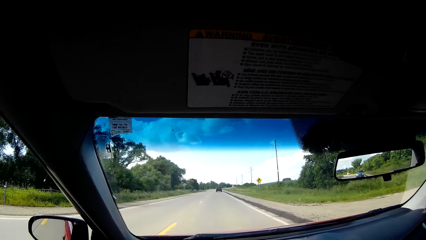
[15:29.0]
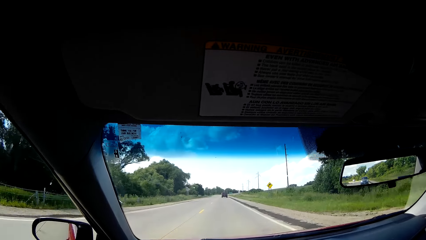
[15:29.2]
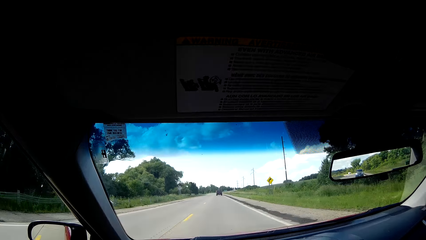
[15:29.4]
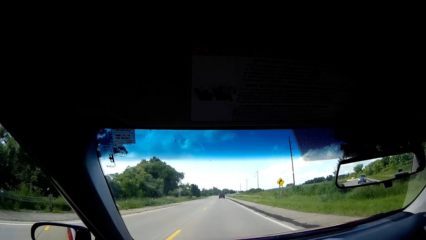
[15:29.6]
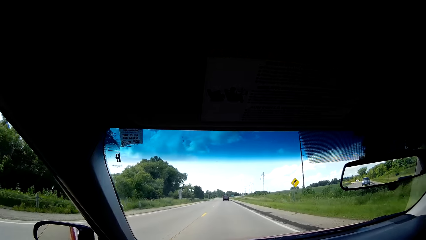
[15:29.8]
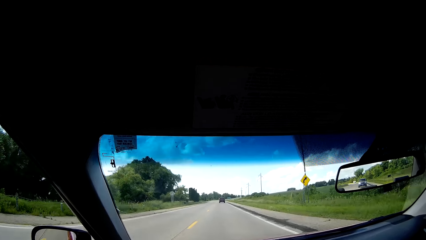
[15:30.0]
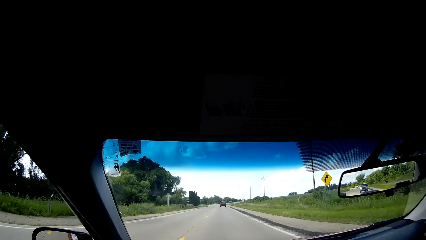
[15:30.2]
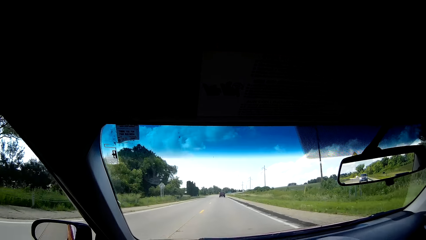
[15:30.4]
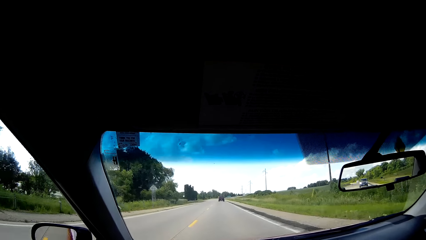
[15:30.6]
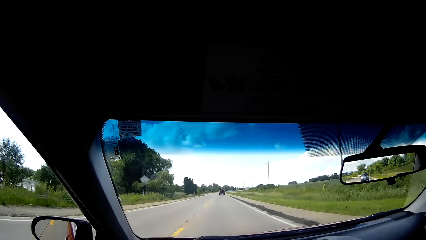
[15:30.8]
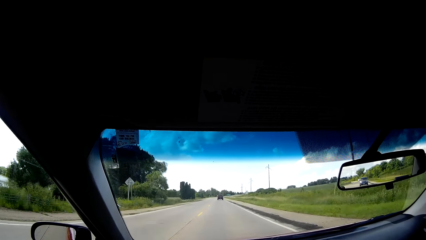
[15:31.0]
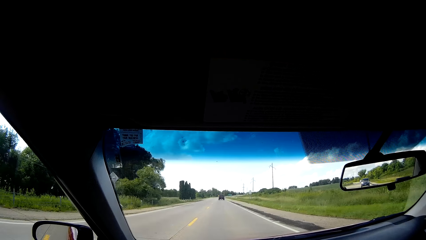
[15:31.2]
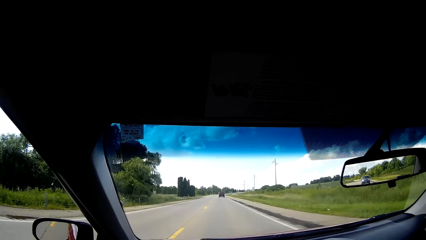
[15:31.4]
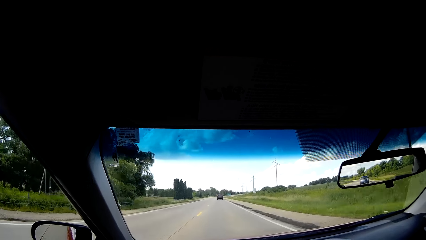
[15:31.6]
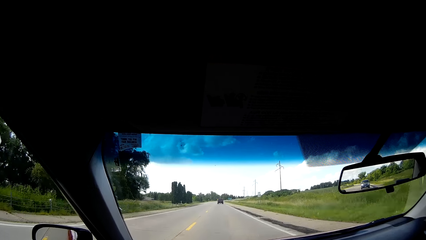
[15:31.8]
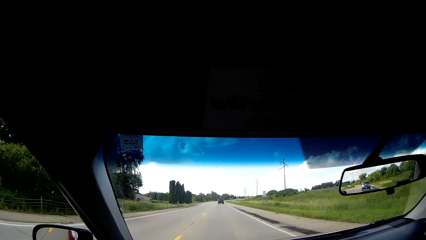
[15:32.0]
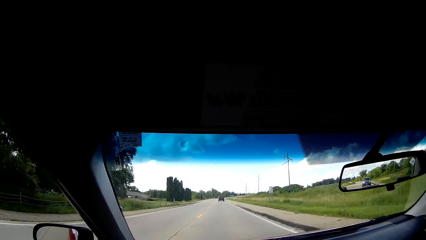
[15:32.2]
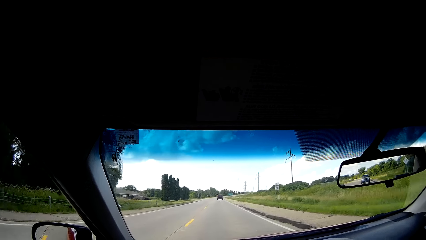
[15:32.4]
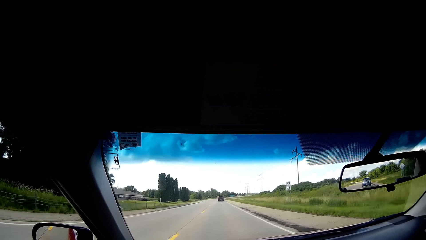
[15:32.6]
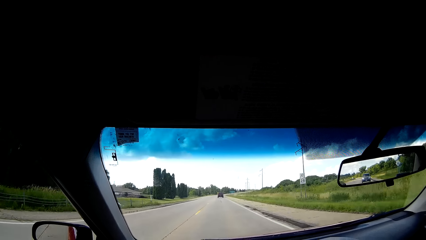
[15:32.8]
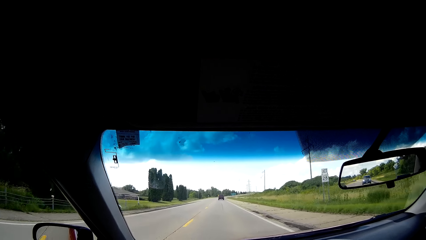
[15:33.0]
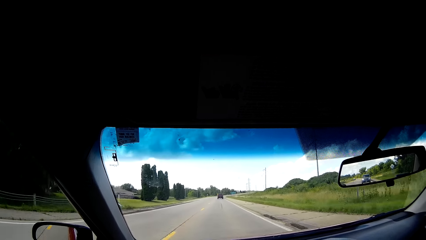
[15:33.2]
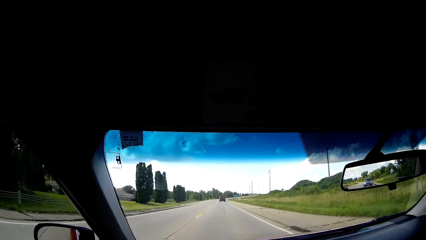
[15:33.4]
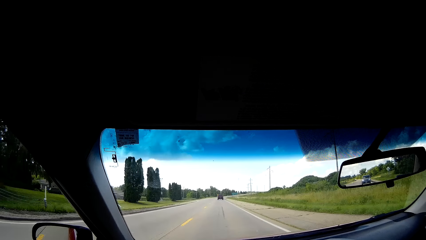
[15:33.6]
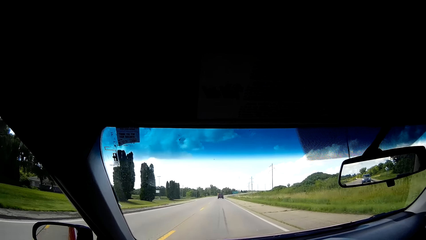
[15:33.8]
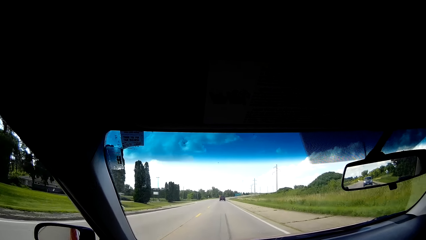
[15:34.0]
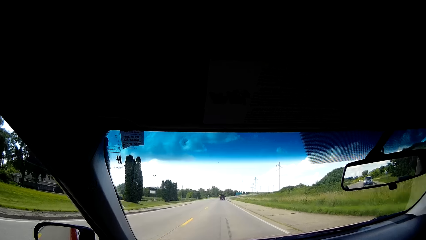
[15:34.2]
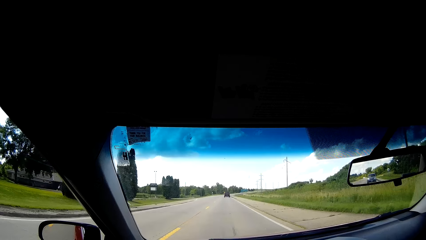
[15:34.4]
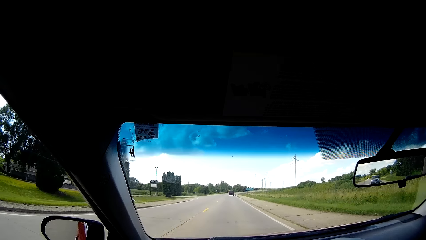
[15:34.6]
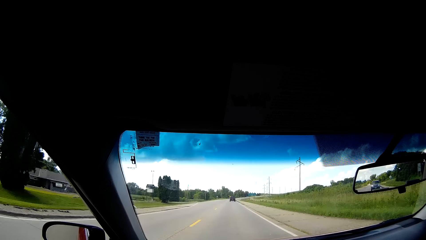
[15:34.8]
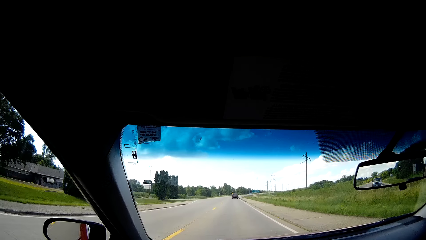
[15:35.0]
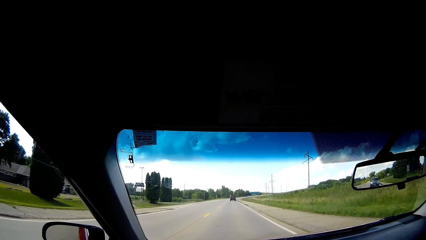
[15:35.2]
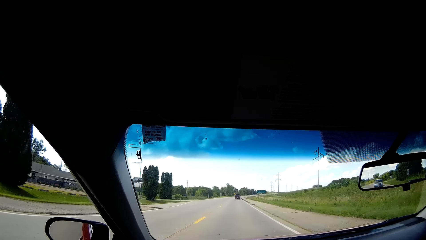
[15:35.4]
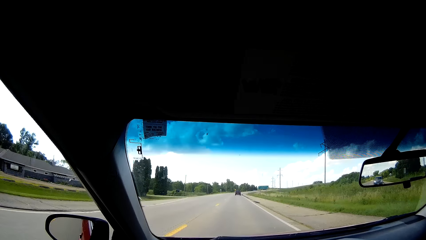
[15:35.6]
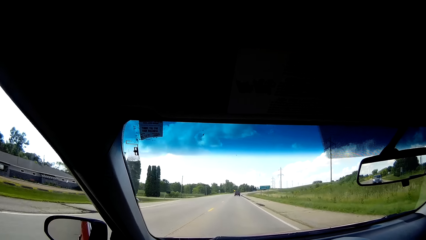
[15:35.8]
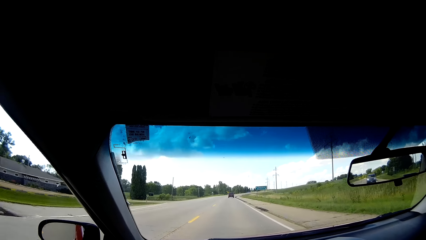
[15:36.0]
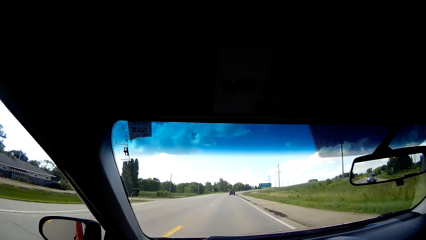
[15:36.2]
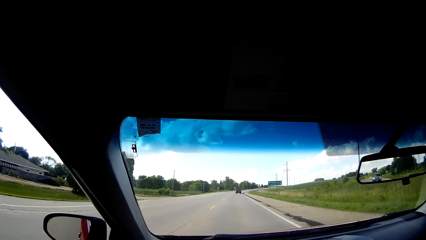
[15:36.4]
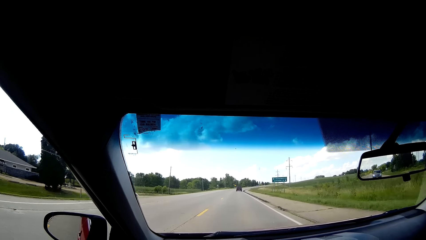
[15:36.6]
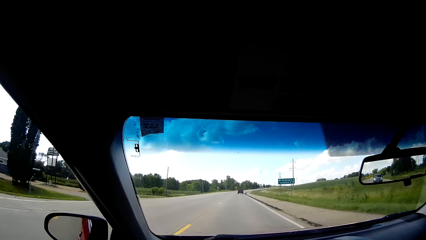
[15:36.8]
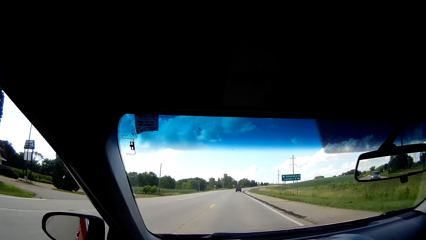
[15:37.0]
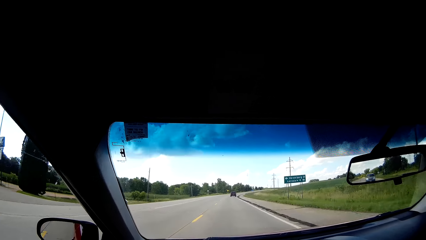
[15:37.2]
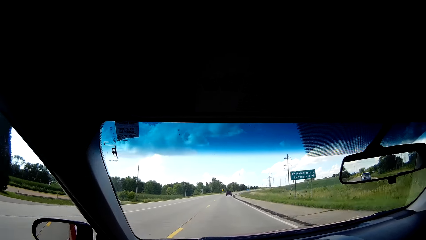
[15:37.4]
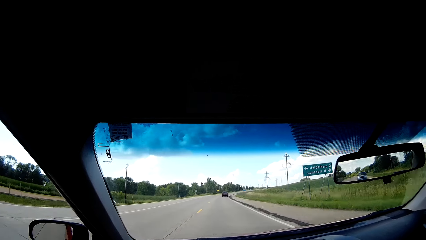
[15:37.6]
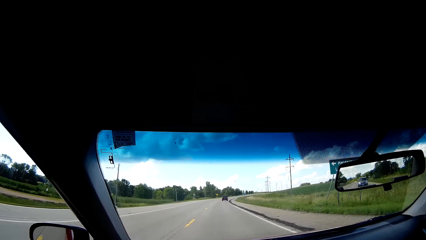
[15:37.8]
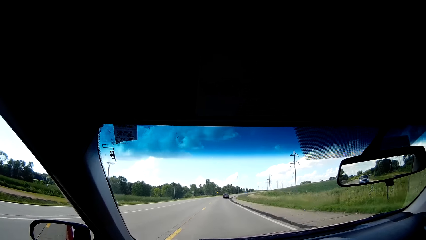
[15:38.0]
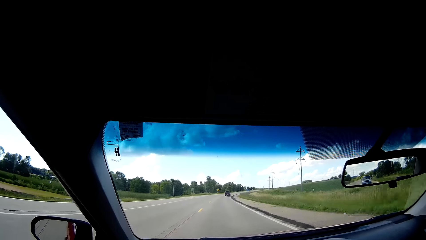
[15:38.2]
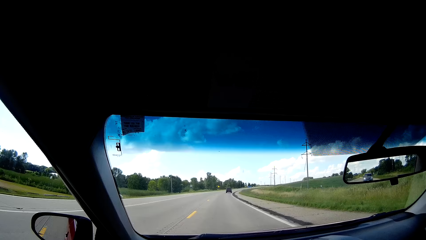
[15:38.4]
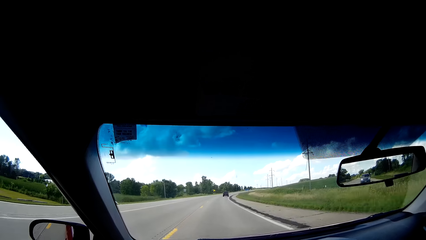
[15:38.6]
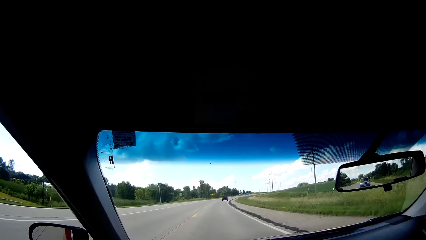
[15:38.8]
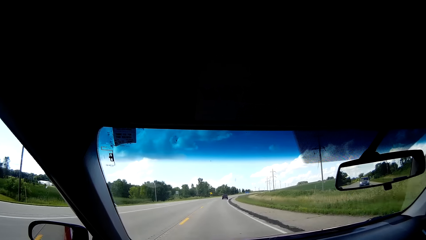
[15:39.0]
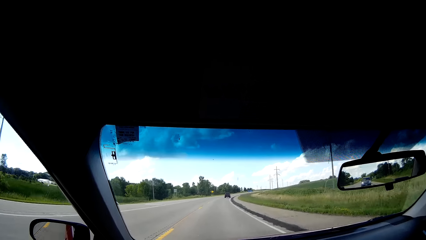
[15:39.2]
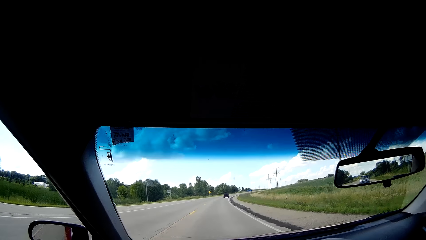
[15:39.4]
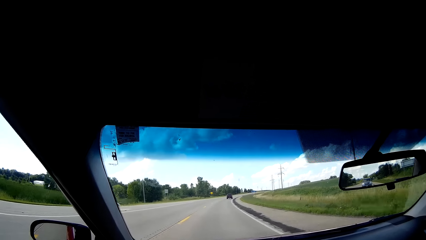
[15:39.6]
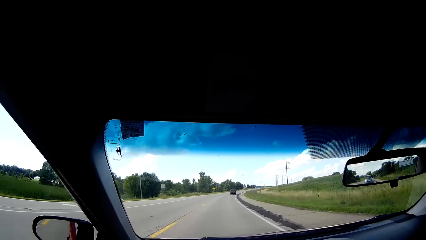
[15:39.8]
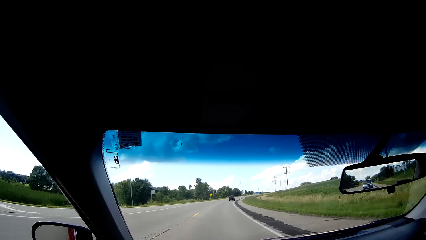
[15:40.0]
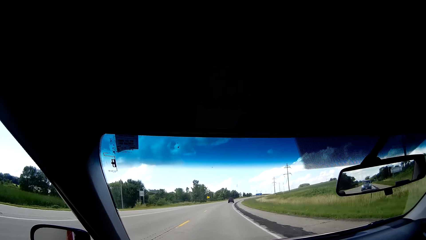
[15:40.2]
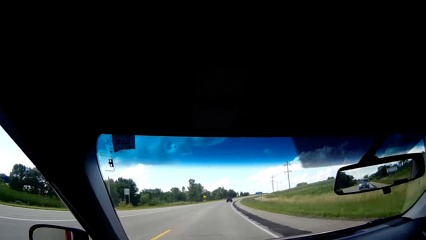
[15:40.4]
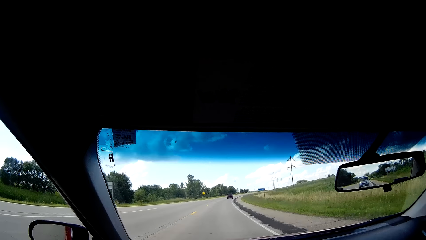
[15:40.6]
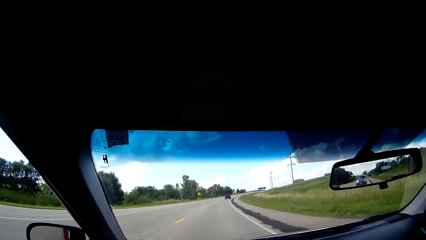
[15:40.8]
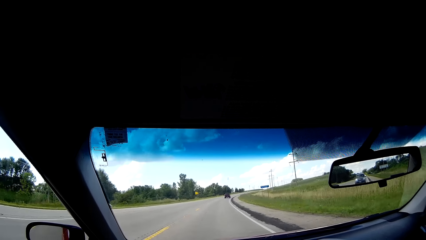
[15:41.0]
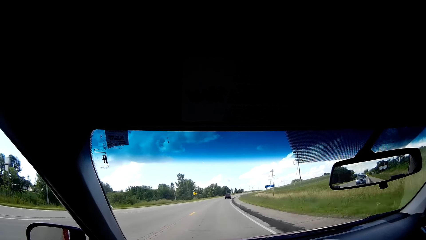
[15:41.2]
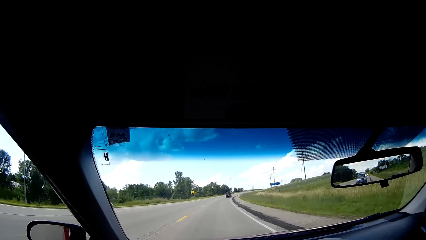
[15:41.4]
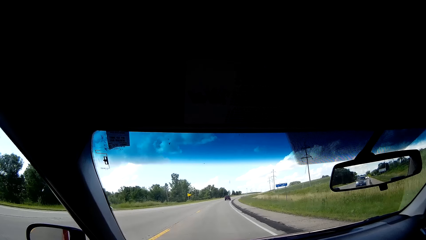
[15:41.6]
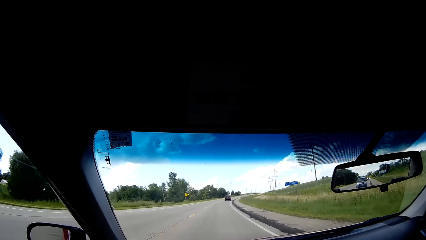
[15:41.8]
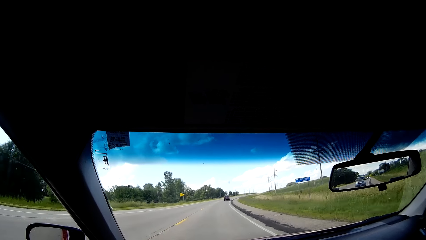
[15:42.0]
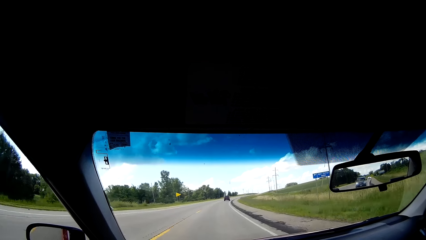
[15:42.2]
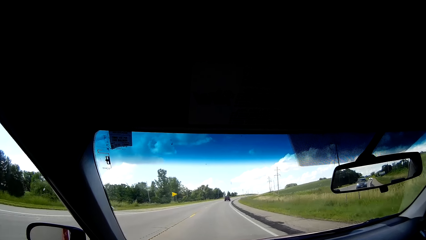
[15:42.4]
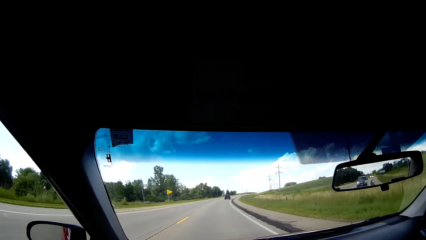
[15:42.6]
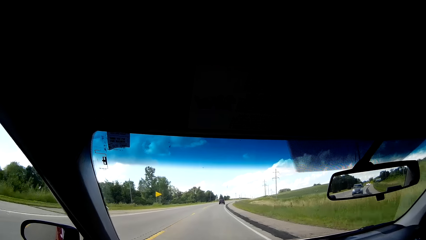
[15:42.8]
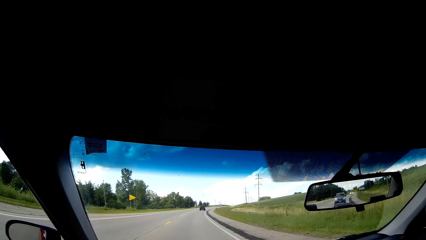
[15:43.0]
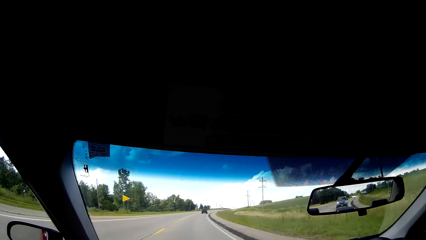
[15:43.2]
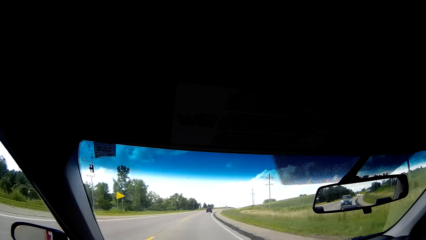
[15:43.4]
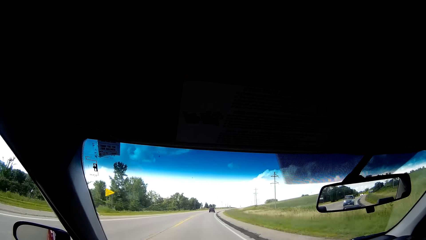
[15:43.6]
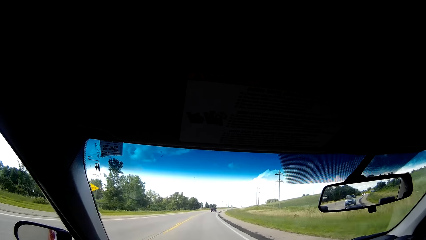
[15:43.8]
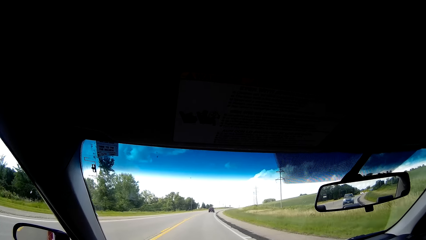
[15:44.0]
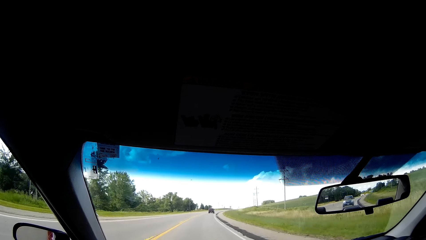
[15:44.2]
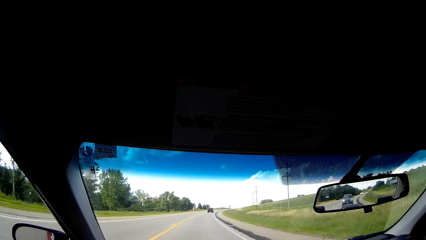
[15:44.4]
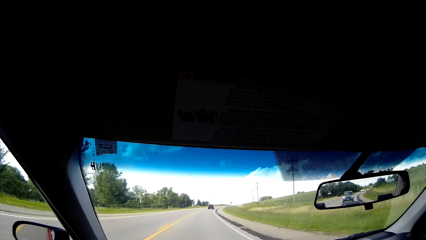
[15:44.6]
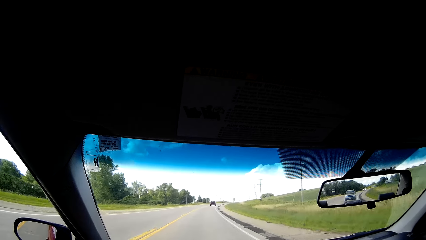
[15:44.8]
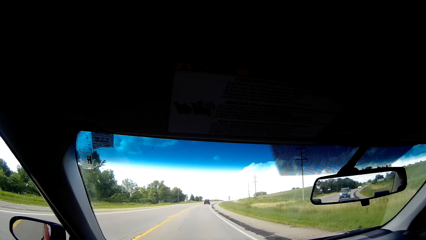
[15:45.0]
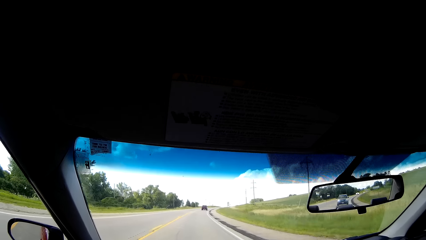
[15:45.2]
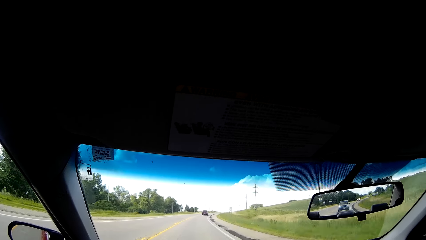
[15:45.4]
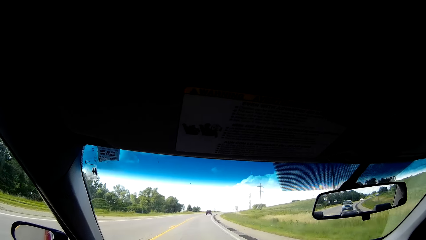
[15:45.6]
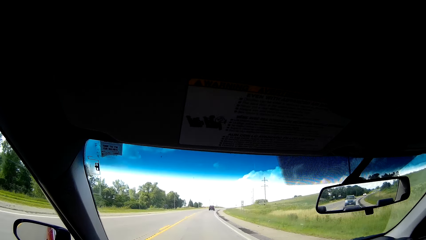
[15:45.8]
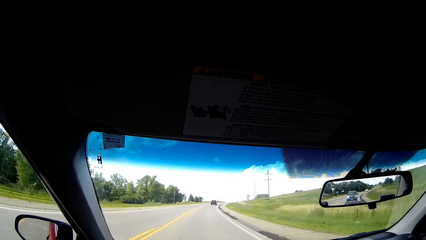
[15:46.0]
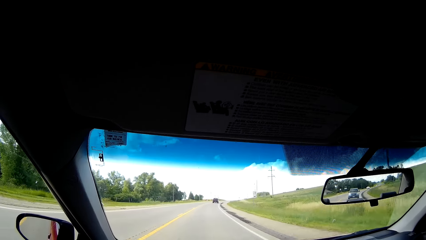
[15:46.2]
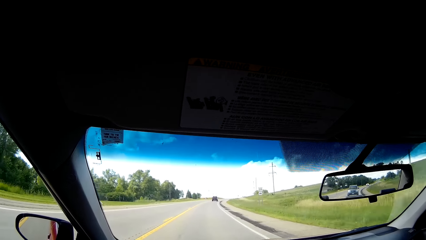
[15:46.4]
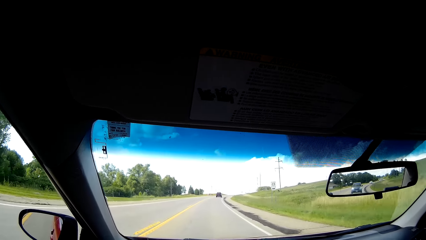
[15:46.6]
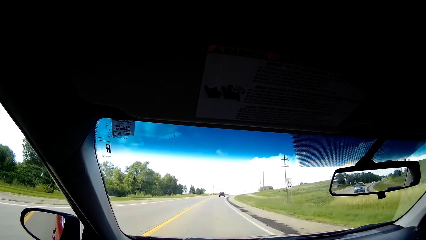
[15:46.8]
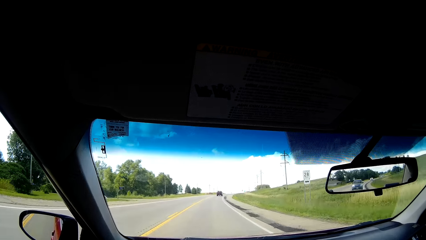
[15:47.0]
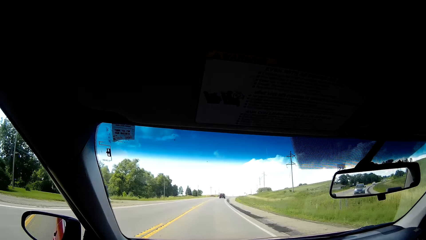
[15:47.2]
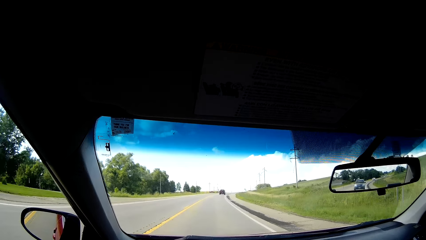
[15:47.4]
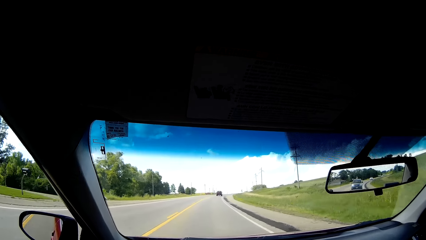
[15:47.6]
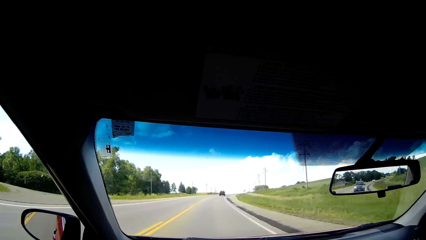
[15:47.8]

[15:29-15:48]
The camera wearer looks at the sign post on the road side. They looked on the road. They look at the sign post on the road side. They look at the electricity poles. They look through the rear view mirror.
